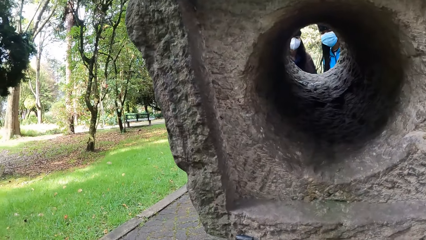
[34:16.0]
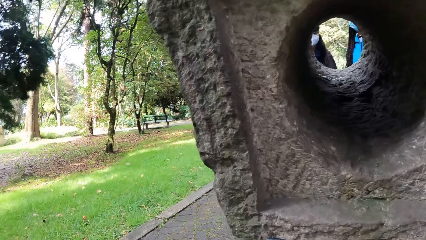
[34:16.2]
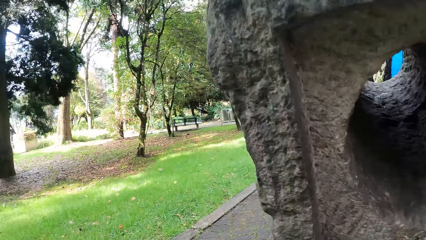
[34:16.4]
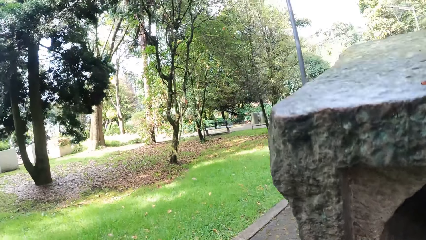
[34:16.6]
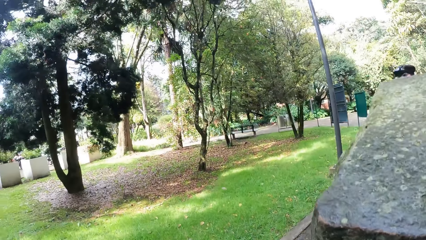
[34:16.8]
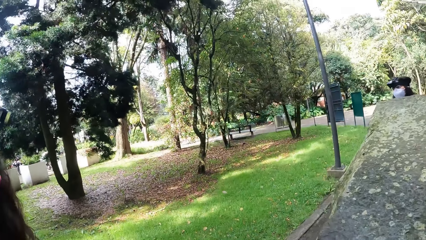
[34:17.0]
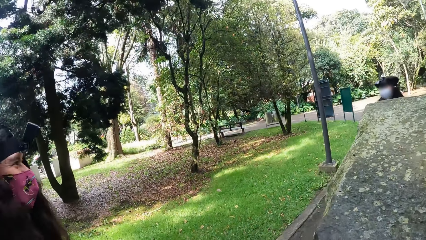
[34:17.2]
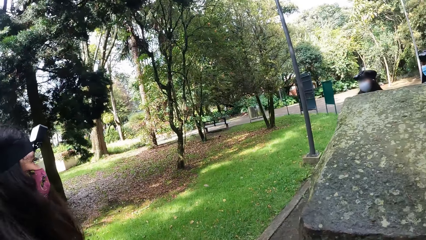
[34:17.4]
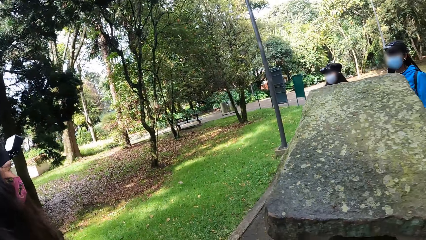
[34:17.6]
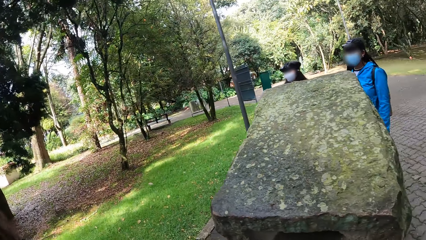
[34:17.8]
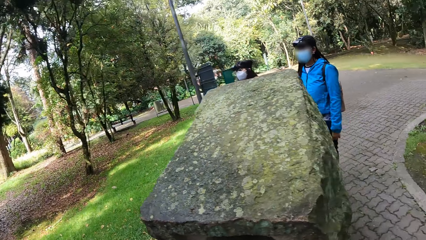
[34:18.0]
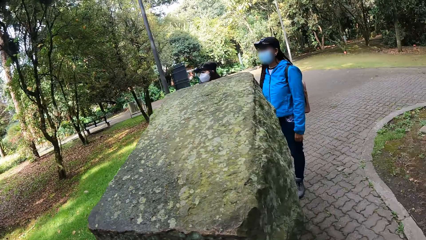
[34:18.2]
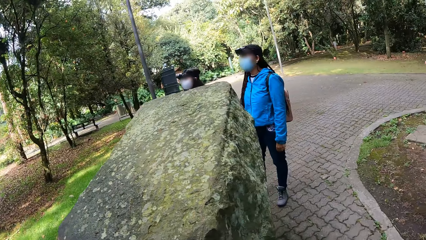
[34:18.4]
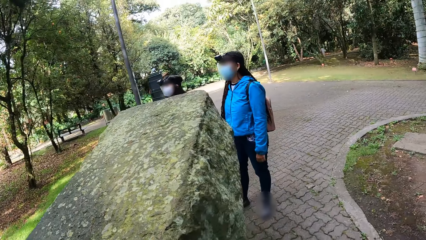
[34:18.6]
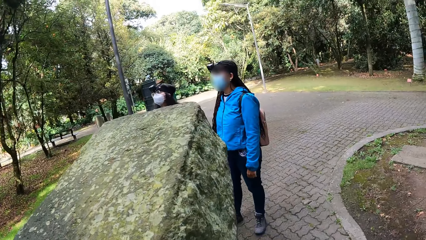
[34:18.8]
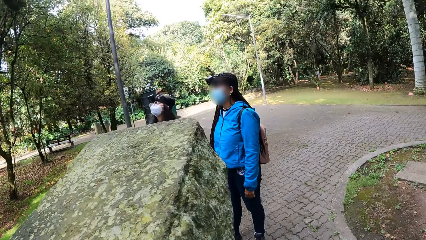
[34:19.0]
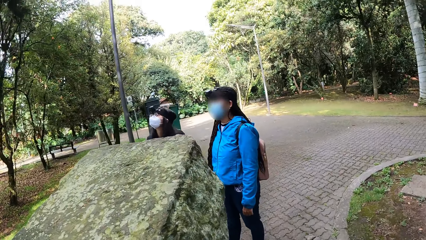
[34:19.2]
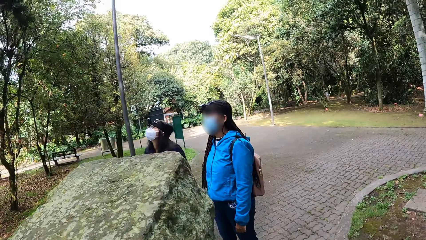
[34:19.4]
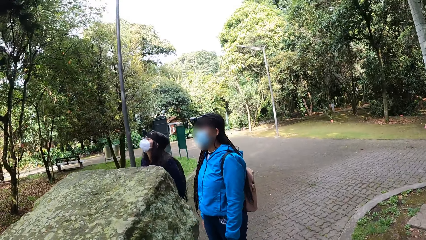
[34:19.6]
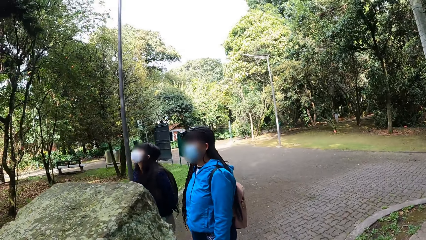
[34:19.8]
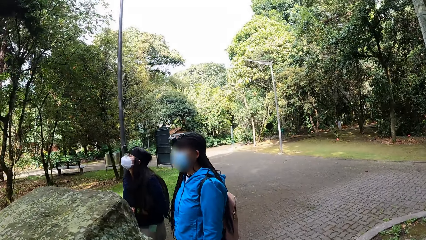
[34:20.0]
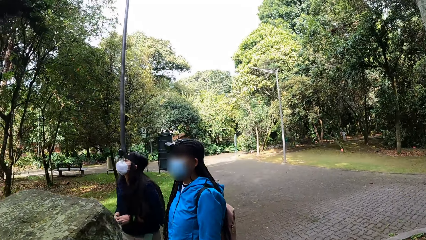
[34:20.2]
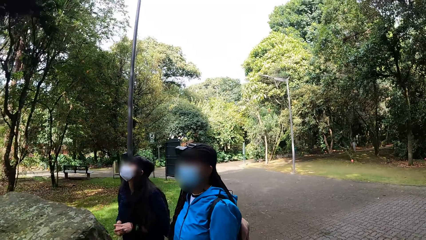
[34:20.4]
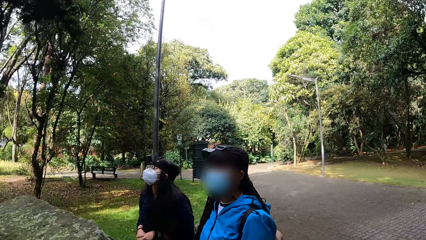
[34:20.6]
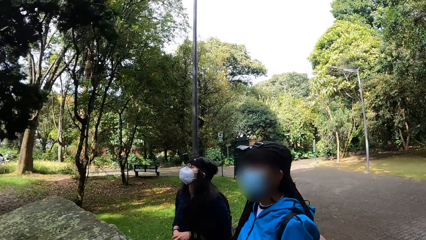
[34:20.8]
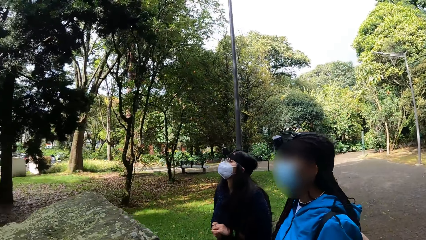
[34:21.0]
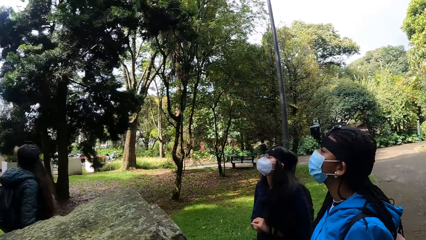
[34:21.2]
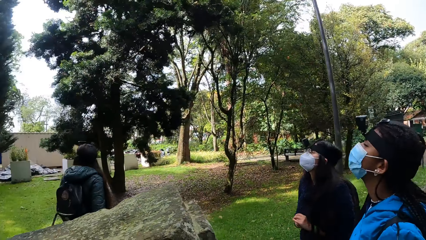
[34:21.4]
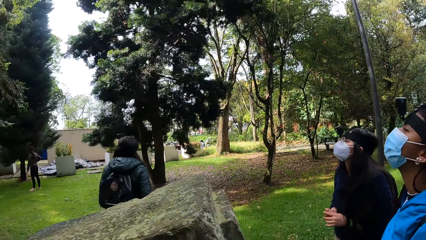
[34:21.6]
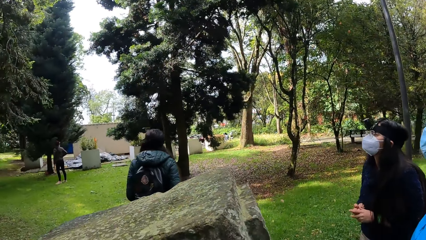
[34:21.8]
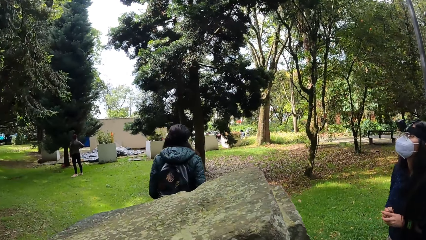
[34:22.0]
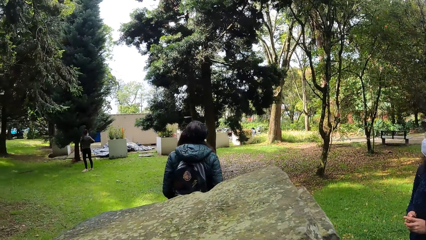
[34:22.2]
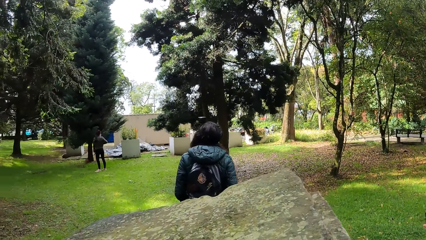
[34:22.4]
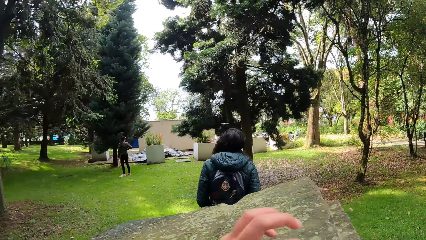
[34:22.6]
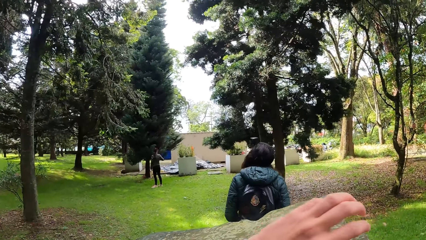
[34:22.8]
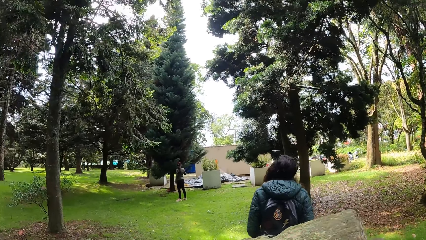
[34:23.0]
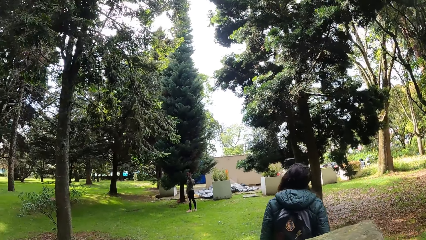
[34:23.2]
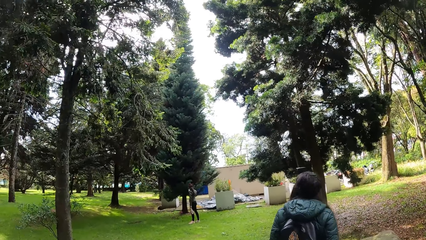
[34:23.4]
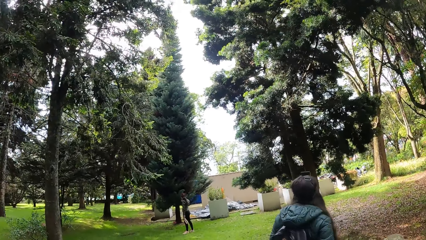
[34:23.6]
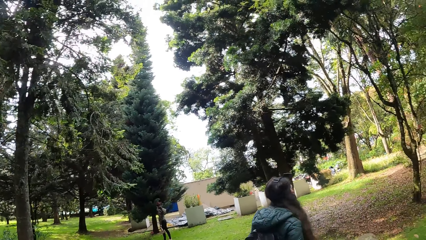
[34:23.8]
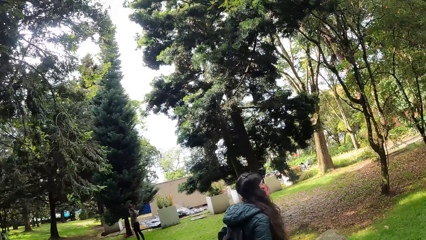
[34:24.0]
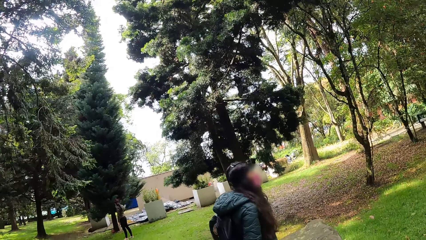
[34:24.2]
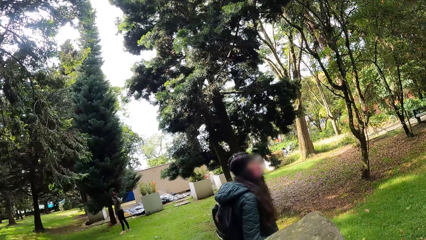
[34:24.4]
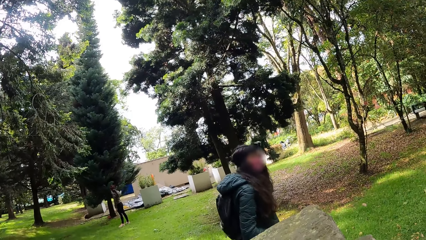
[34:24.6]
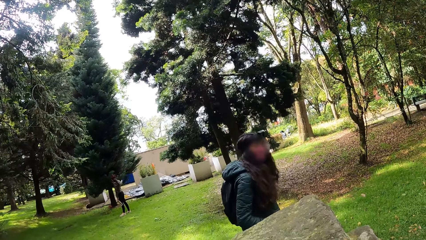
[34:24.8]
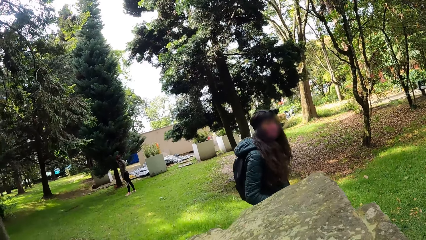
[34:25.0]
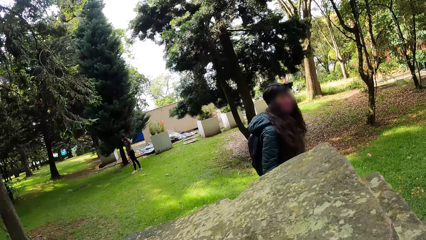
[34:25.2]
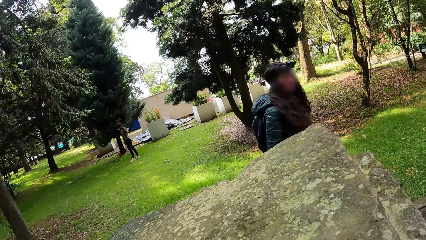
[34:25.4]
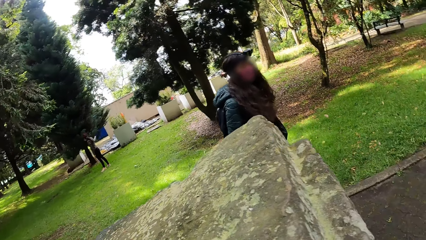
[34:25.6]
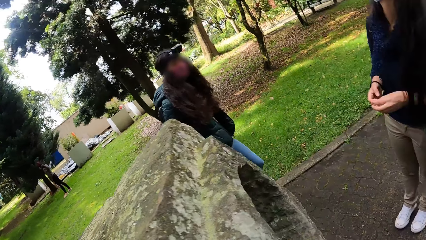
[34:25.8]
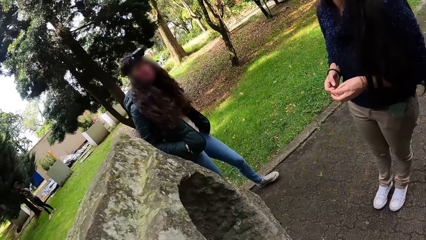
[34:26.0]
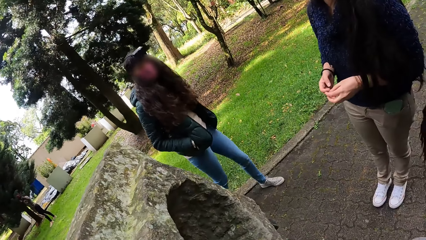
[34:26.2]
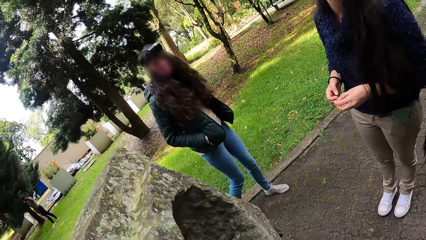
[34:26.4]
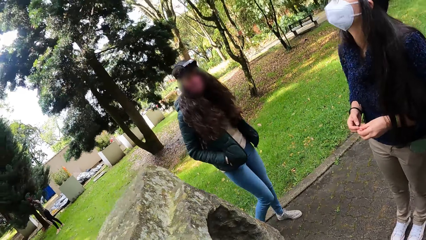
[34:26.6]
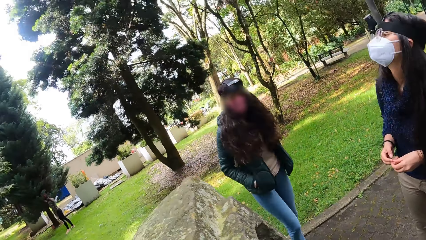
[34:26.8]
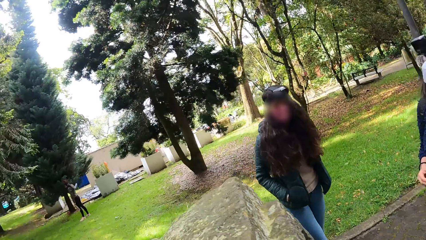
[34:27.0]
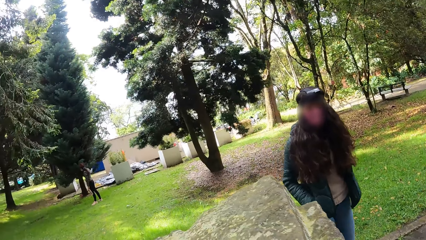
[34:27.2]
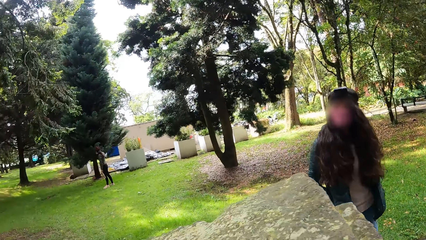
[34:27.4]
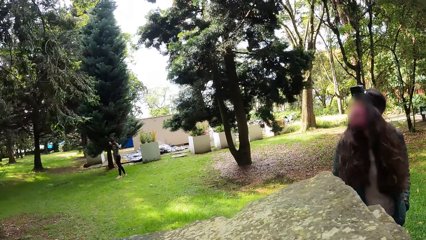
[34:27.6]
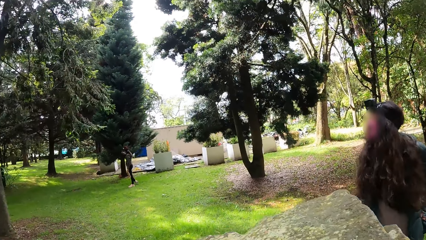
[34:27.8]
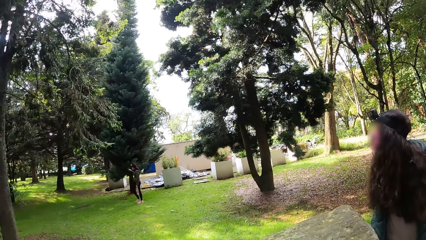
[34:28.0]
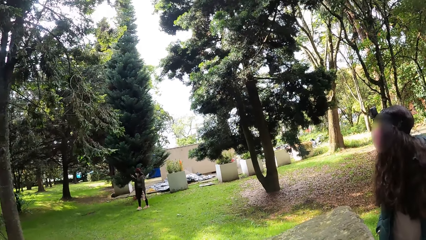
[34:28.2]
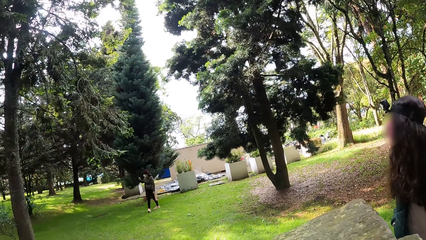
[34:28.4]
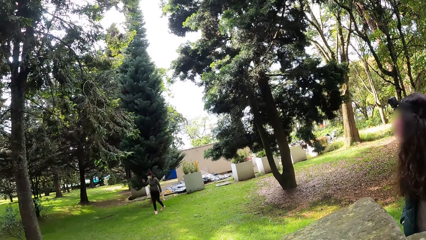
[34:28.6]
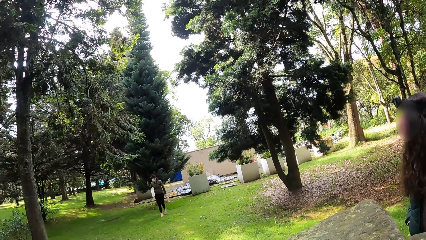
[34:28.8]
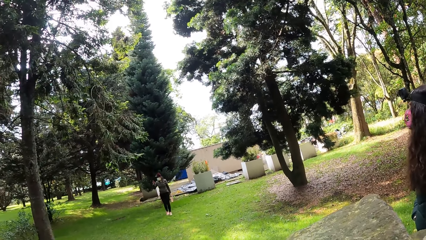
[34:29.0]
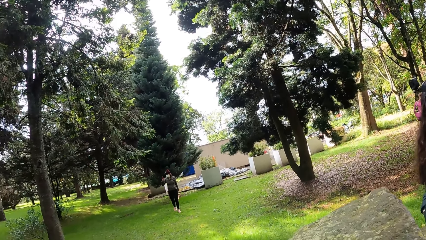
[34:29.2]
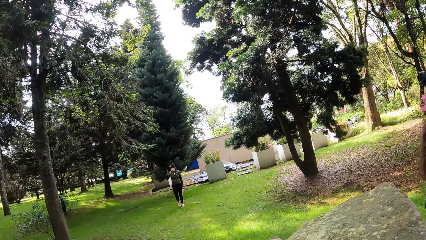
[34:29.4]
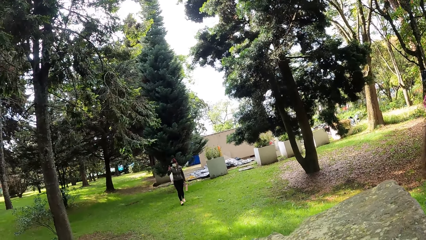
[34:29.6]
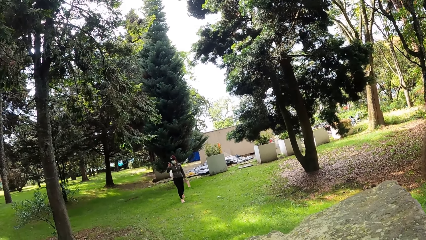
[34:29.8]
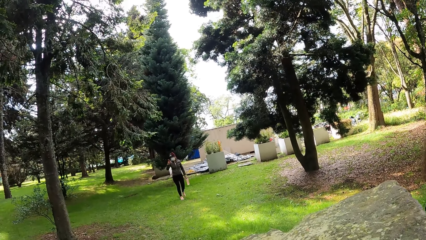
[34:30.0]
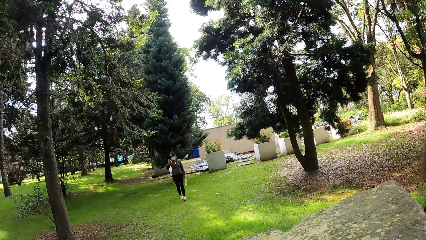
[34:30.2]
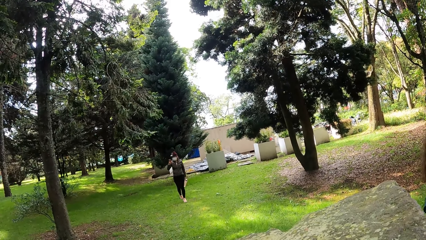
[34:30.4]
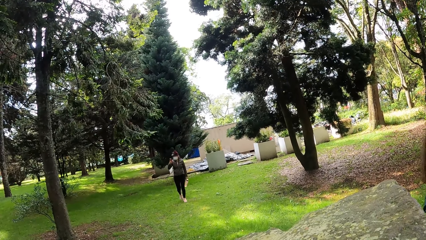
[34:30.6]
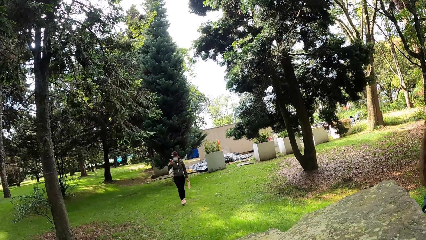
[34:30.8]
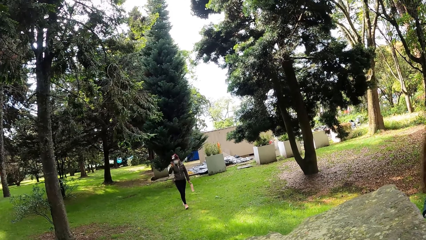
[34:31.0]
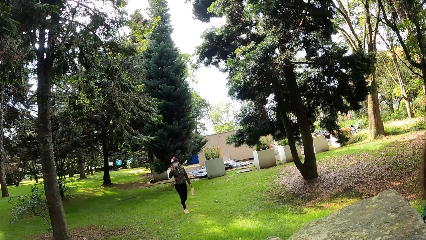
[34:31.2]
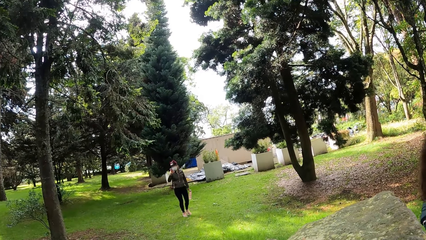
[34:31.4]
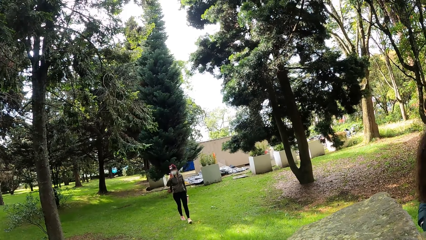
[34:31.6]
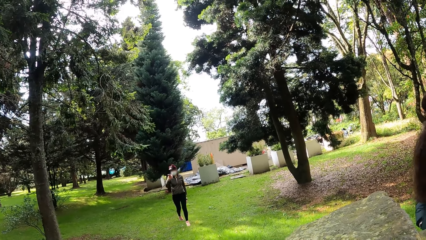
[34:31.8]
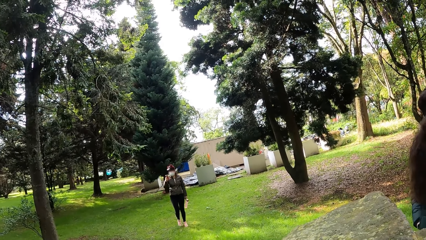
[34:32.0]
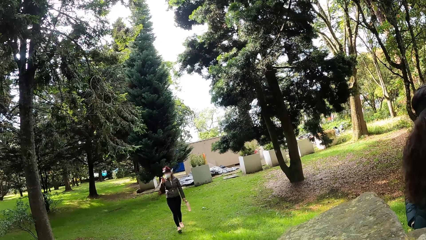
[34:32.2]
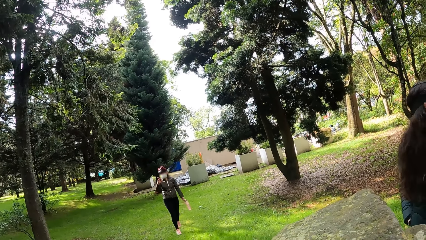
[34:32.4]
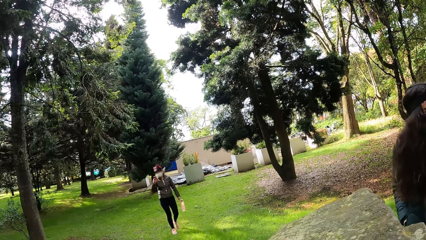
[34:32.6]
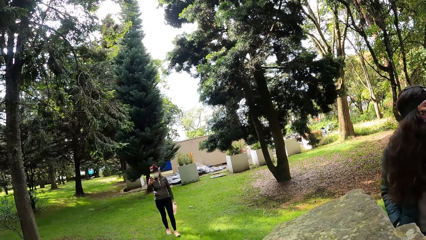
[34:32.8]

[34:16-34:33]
The woman operates the phone with her right hand.
